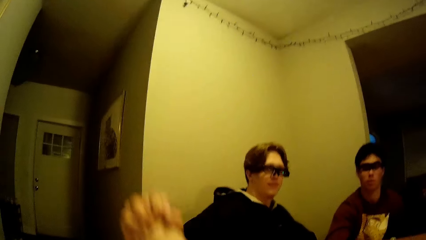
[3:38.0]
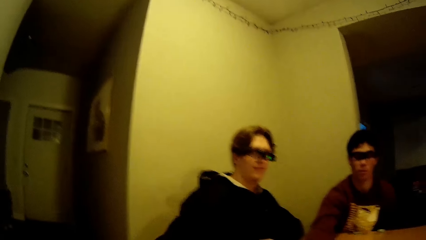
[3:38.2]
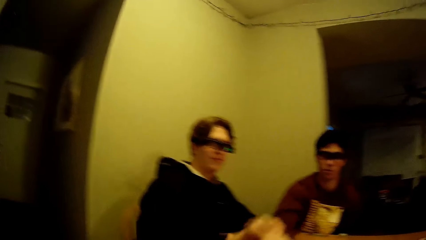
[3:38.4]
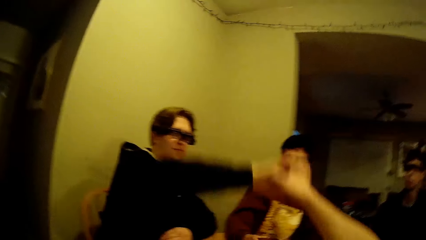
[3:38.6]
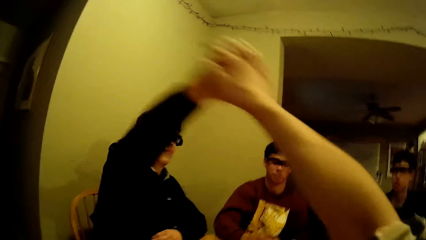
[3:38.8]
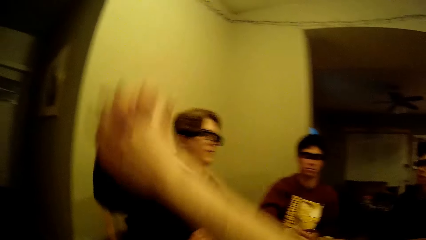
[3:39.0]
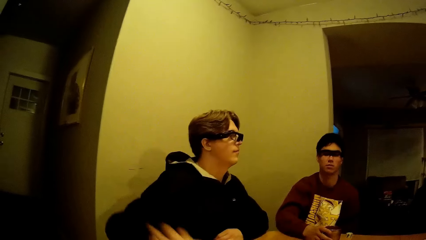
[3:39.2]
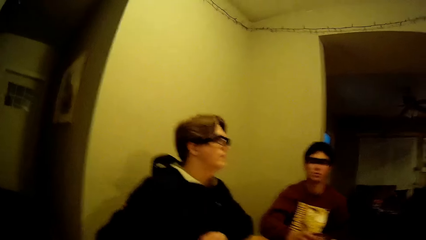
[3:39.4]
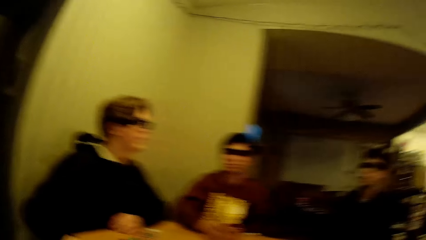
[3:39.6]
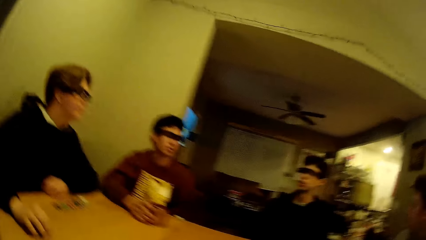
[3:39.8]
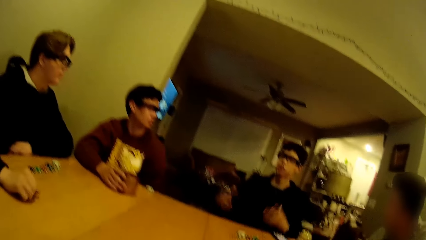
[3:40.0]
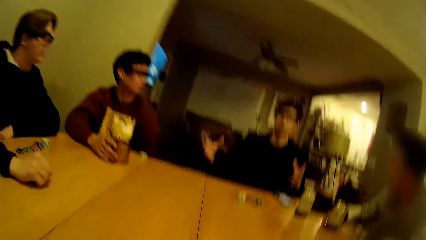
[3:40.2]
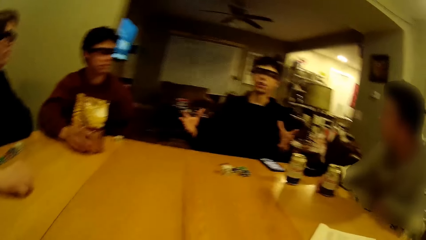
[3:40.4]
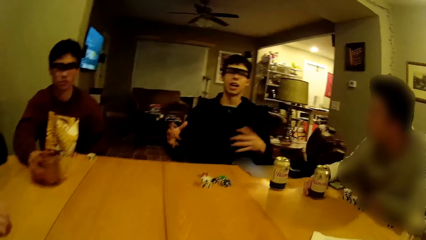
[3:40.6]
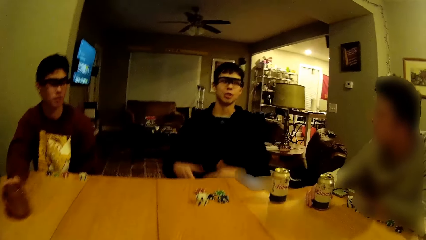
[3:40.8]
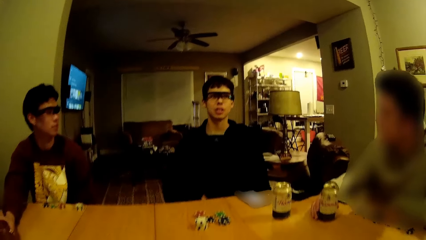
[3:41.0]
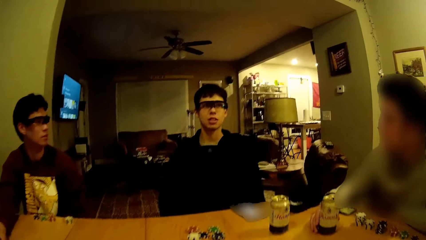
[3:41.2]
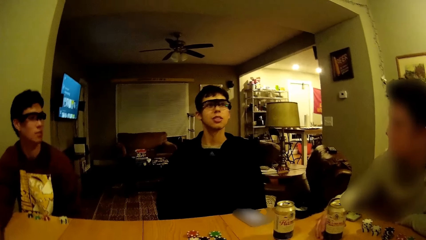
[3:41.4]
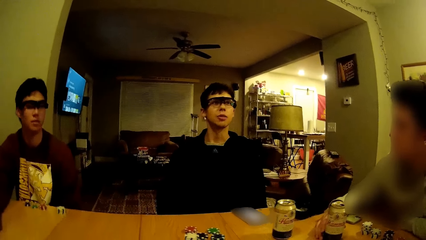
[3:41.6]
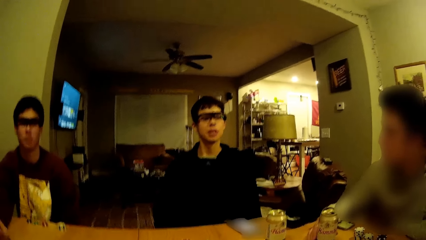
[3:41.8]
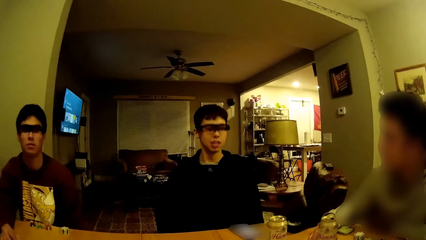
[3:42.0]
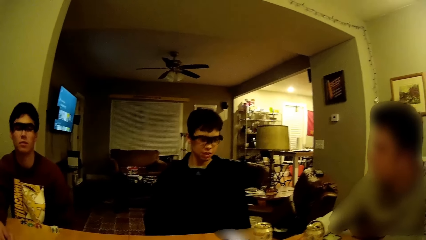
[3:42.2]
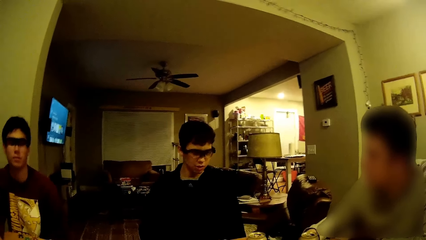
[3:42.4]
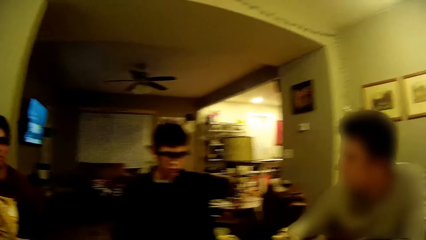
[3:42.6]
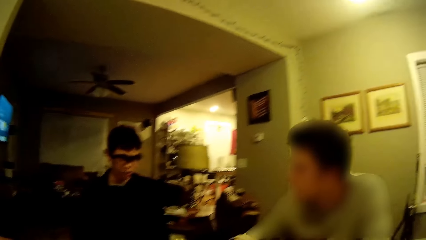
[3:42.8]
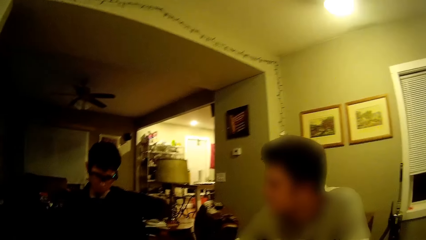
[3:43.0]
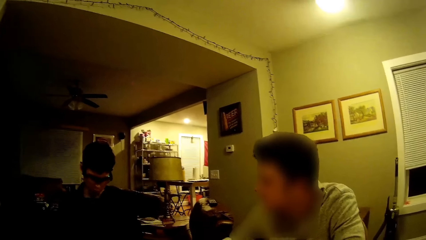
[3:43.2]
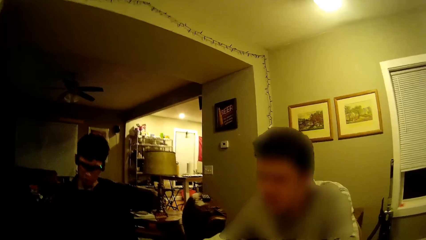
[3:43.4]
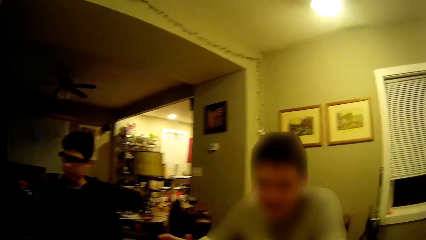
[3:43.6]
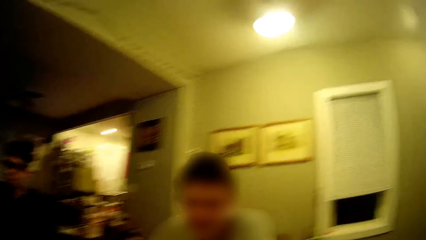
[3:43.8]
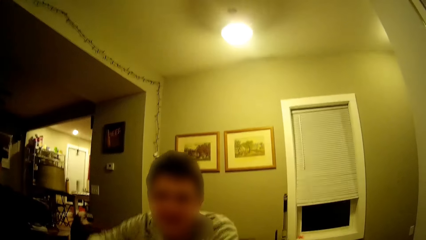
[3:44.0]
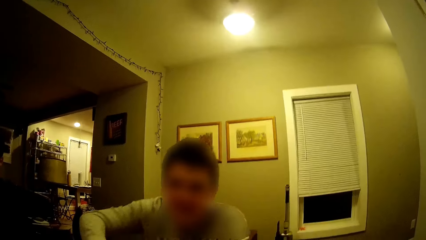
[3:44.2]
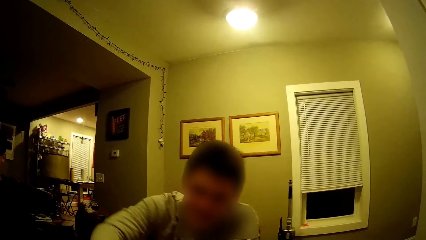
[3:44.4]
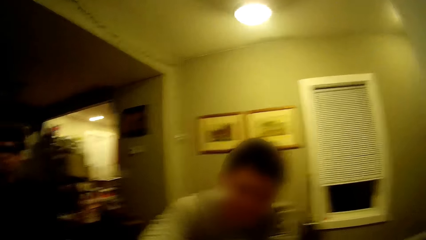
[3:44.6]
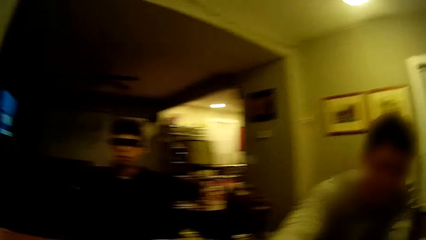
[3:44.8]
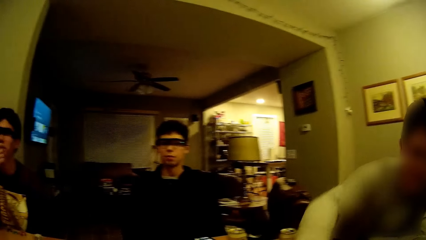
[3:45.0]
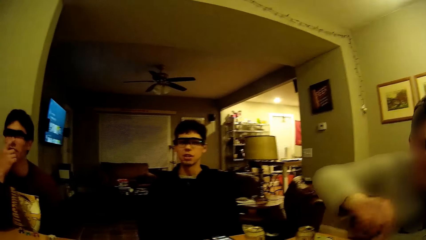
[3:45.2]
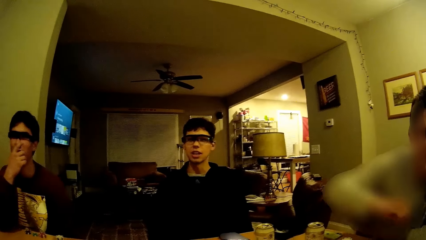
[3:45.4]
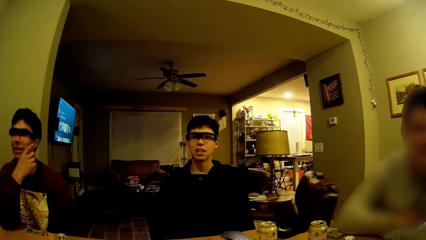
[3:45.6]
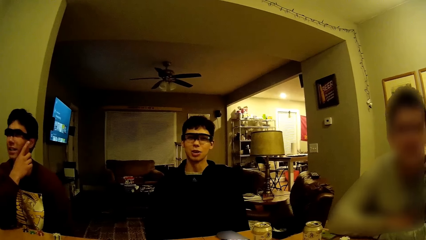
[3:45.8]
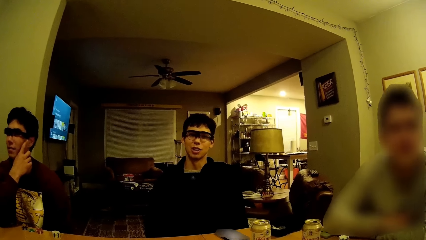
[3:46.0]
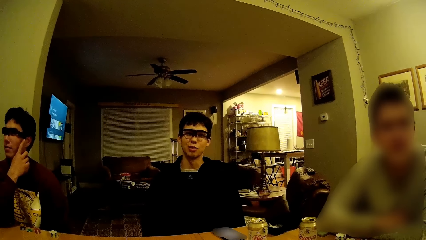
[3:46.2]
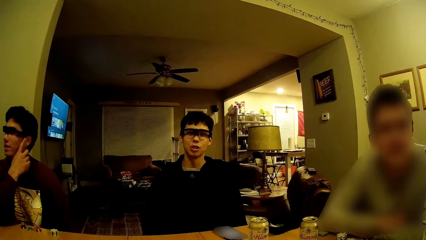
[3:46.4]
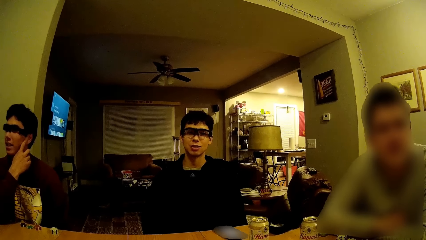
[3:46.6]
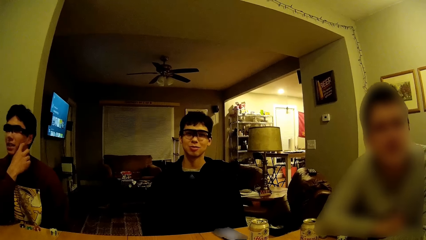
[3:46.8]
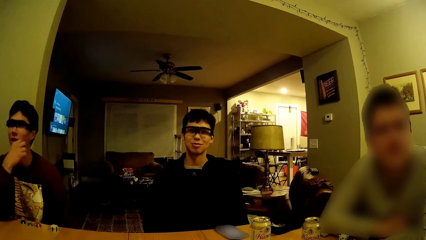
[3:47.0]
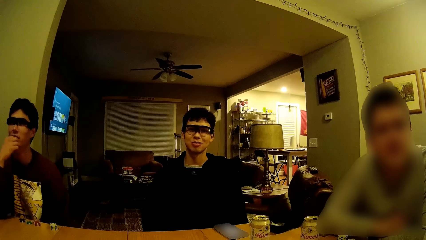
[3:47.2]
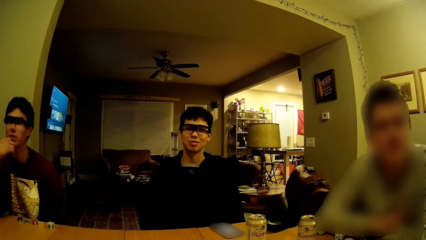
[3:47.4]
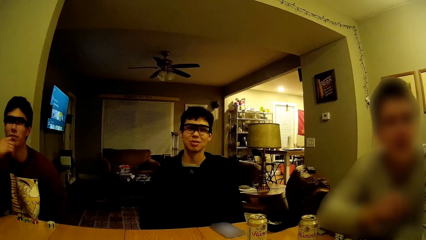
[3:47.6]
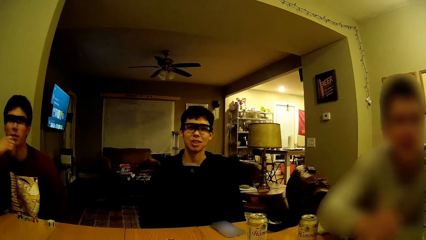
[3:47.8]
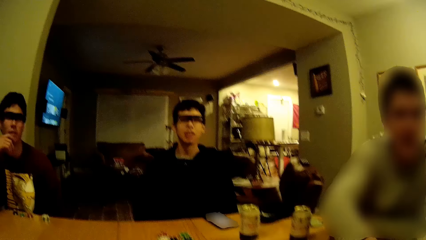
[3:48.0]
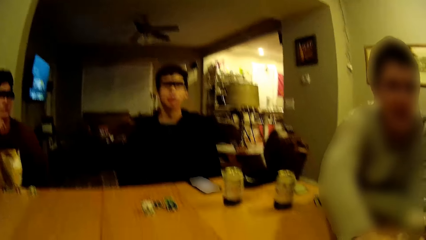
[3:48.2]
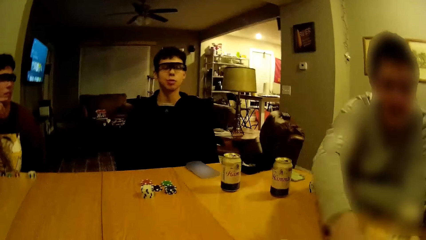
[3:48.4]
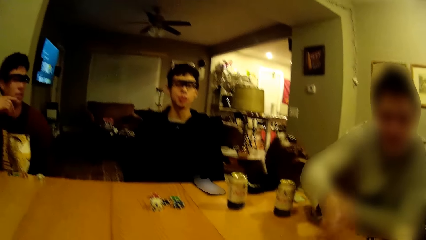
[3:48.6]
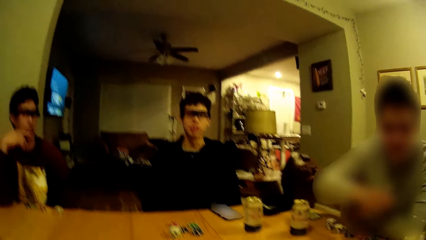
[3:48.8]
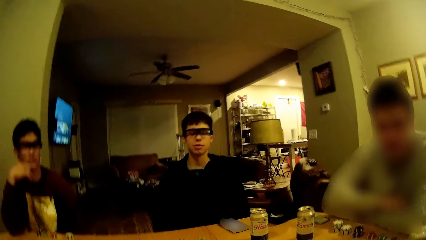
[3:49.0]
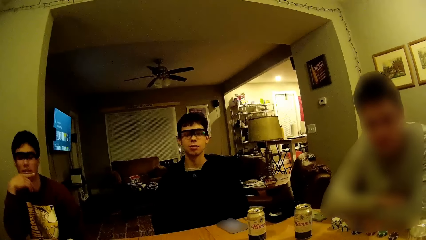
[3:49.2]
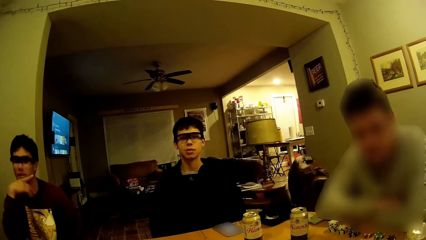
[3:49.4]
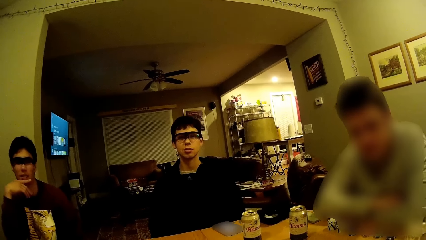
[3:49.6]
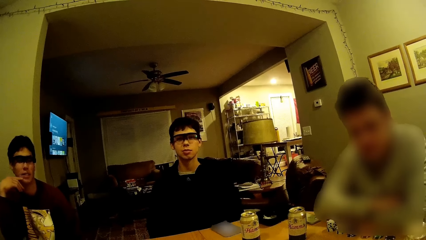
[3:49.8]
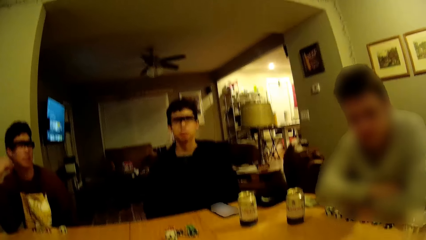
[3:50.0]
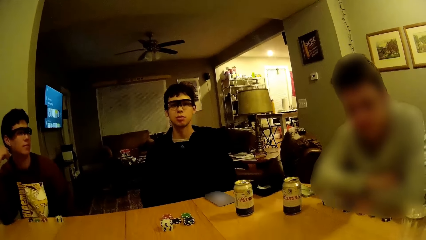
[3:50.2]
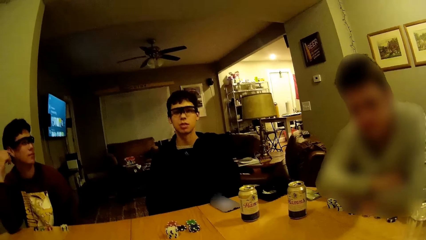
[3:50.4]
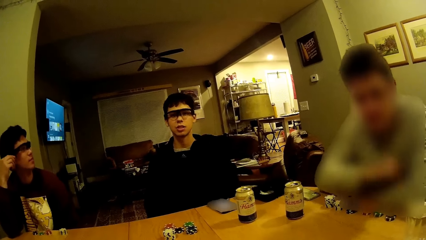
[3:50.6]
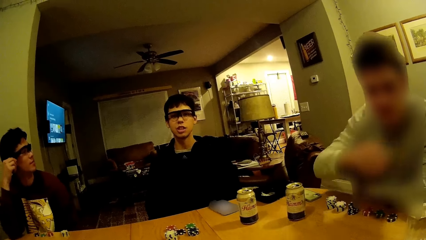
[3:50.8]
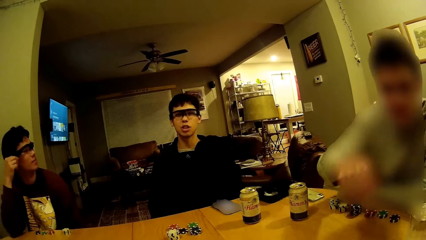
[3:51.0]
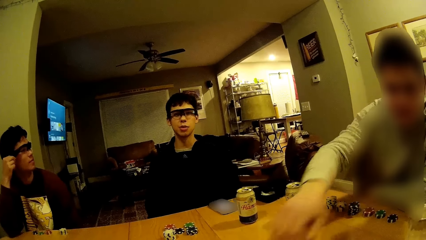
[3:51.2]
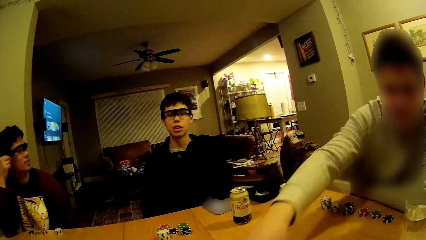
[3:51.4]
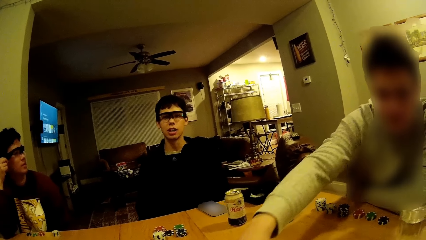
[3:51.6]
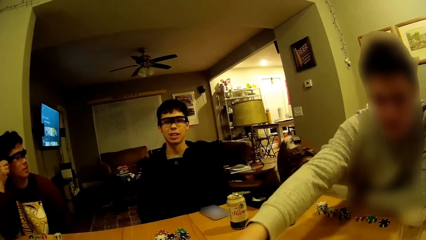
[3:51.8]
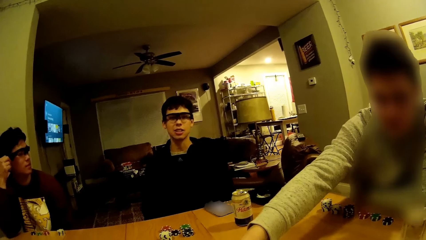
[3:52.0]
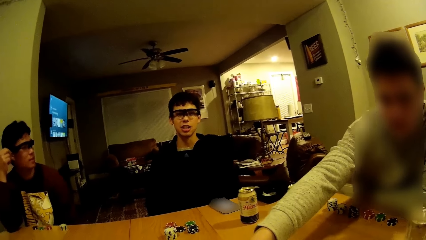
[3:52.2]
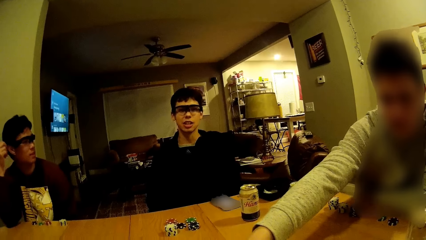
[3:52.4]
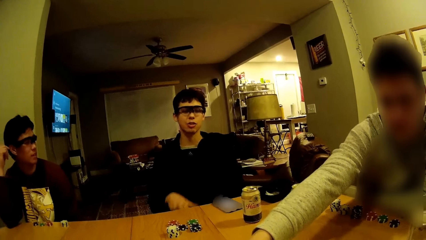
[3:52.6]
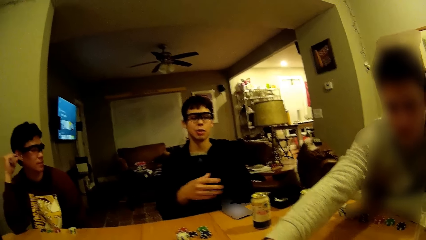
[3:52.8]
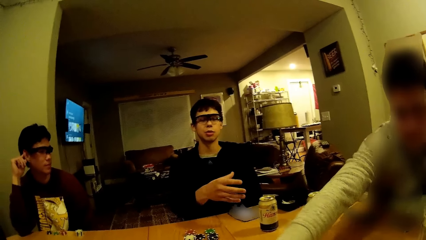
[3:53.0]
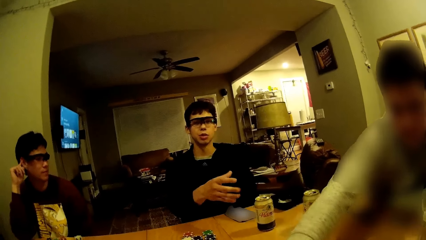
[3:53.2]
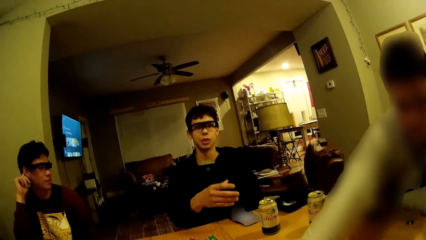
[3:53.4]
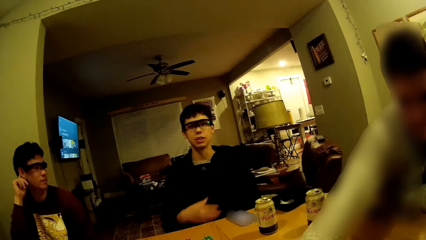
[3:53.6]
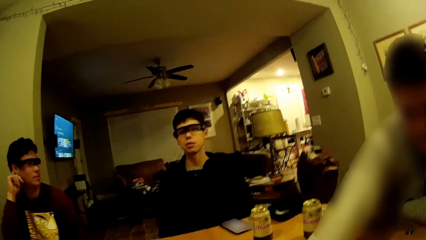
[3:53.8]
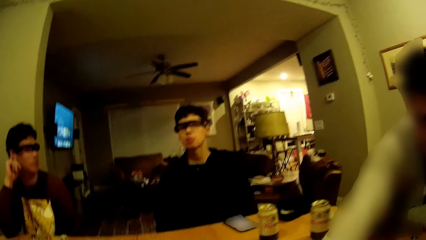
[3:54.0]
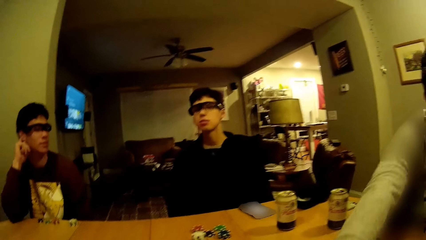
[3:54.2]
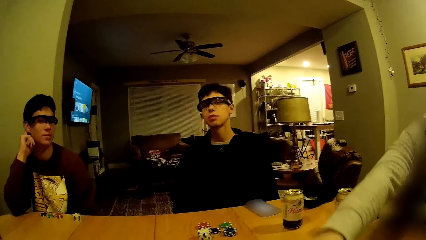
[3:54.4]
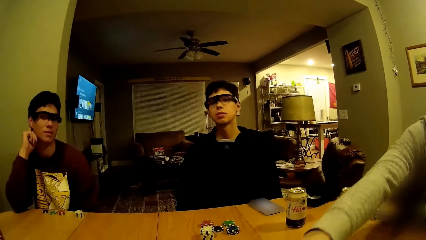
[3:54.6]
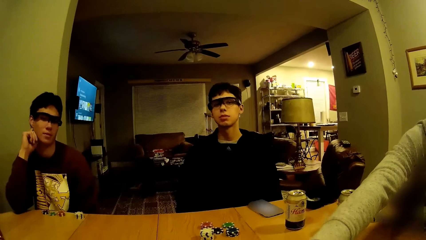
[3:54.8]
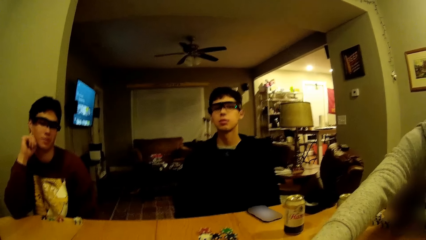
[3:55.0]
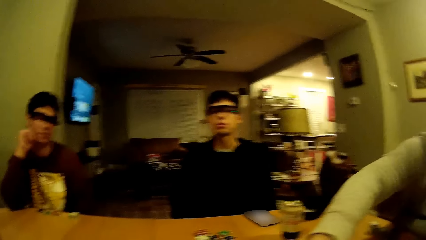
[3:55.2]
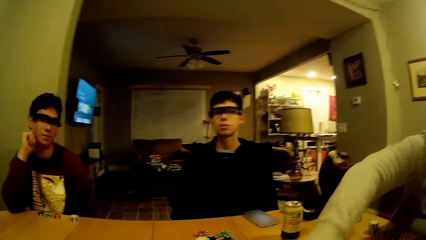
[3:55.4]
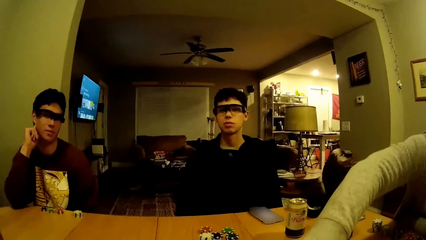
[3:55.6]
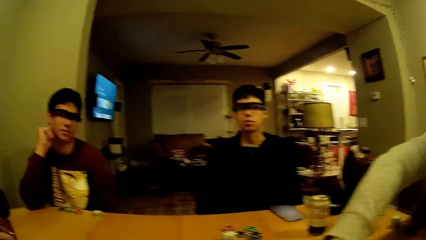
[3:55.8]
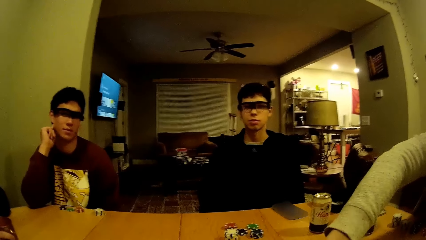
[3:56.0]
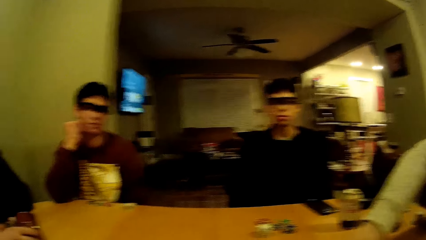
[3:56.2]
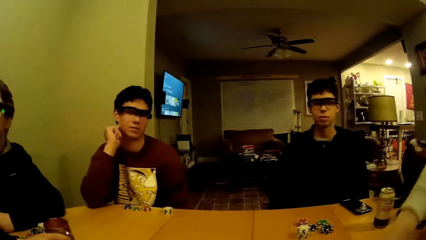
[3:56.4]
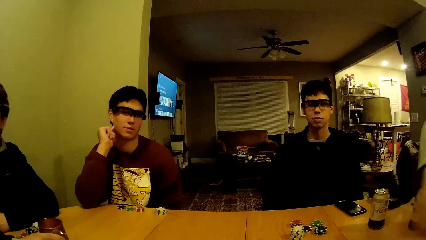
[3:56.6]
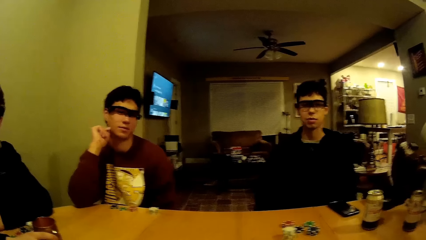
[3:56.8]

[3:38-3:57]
A man places his right hand on the table. Another man gestures with his hands. Another man moves his hand on the table. Another man adjusts some cards on the table with his left hand. The second man gestures with his hand.
